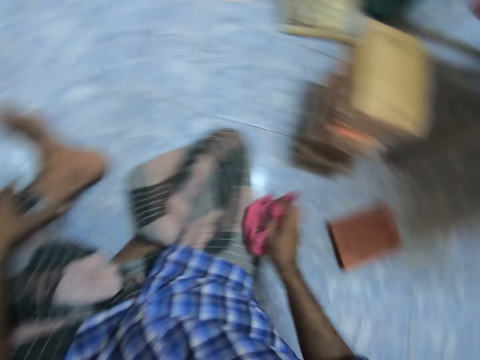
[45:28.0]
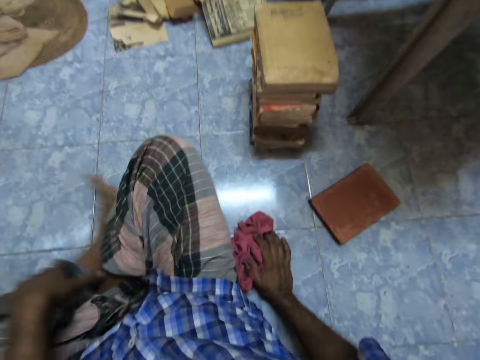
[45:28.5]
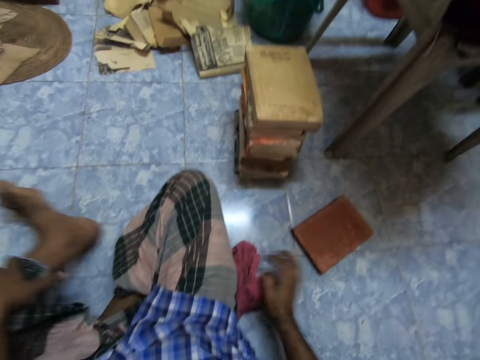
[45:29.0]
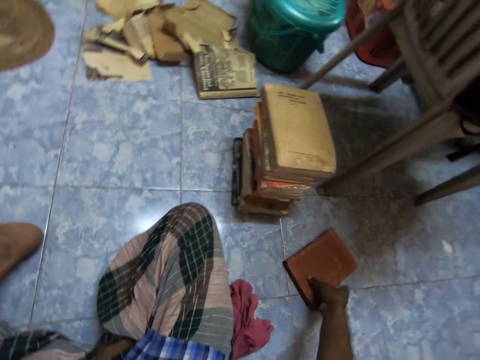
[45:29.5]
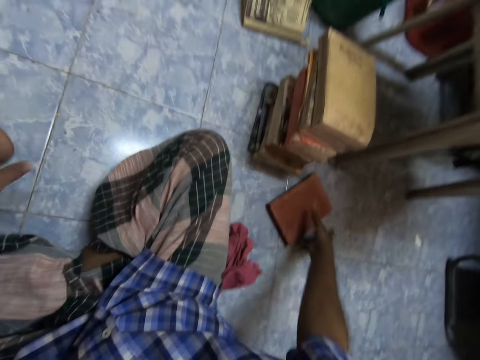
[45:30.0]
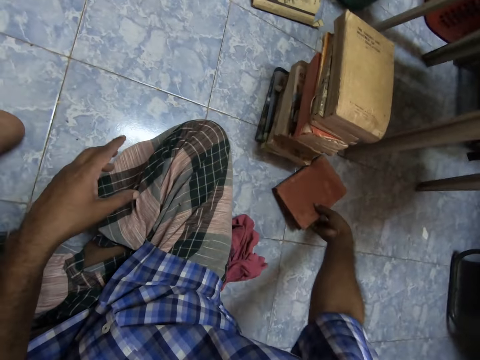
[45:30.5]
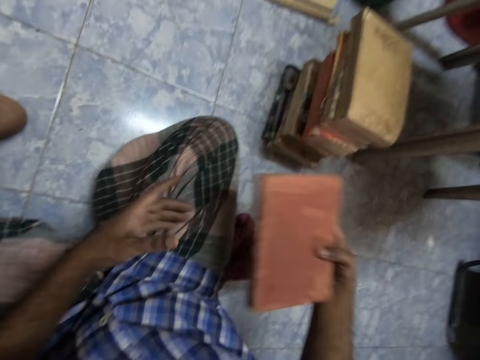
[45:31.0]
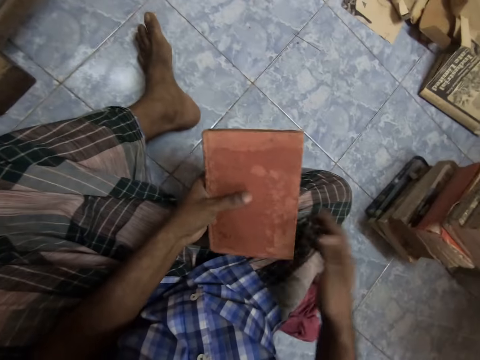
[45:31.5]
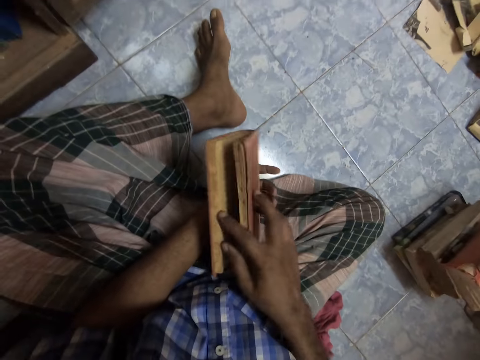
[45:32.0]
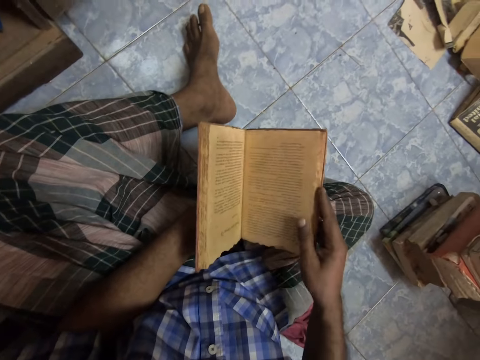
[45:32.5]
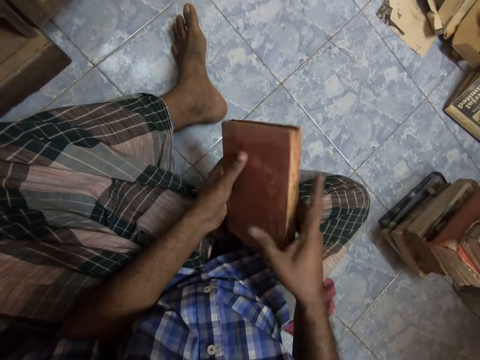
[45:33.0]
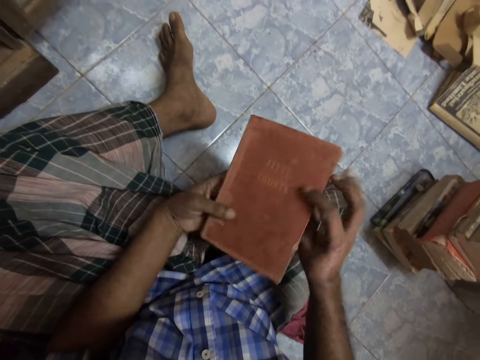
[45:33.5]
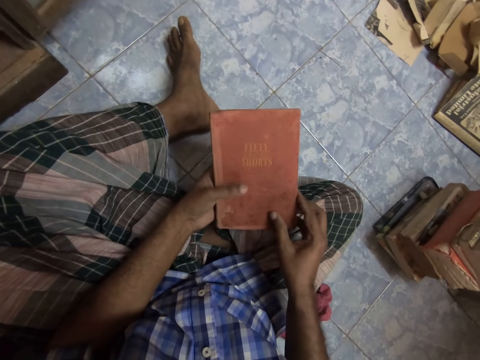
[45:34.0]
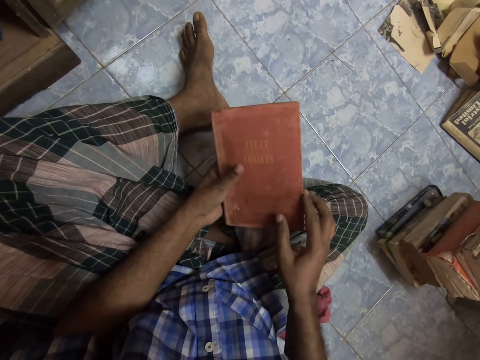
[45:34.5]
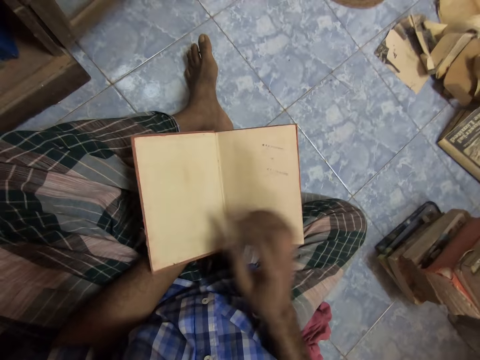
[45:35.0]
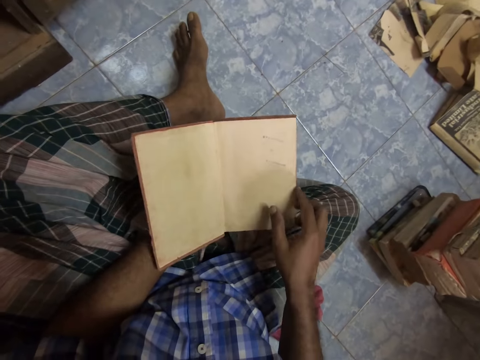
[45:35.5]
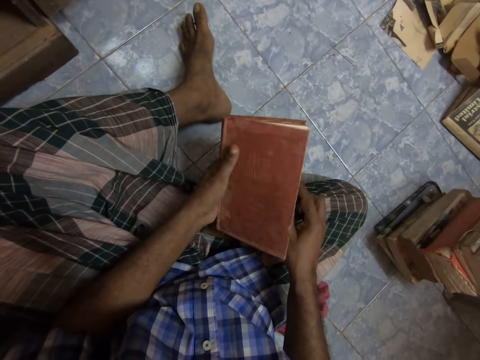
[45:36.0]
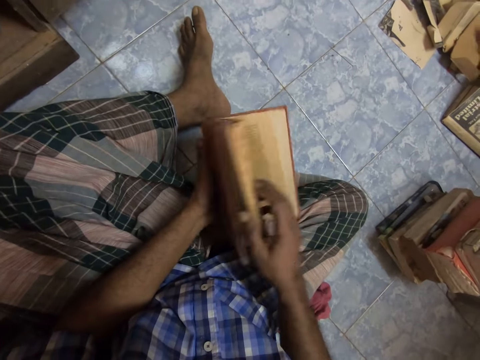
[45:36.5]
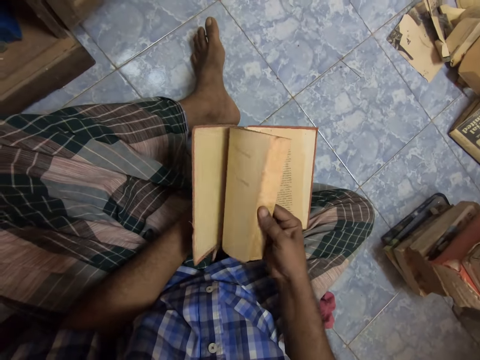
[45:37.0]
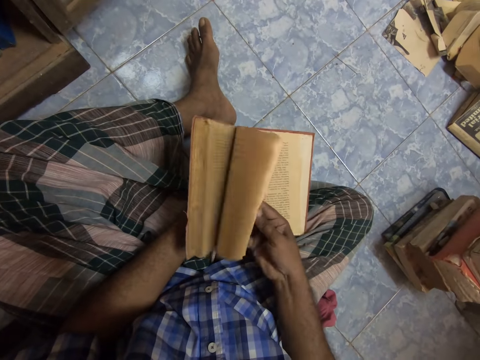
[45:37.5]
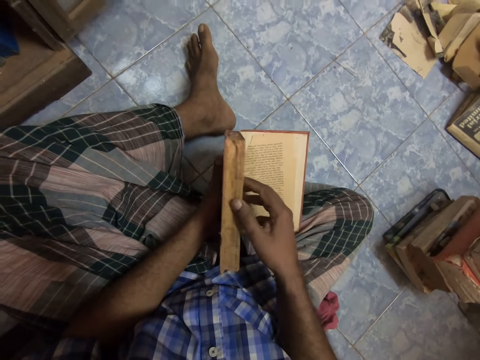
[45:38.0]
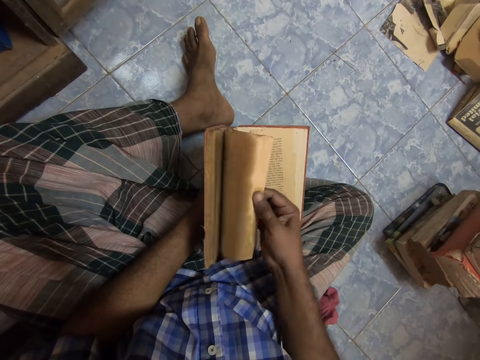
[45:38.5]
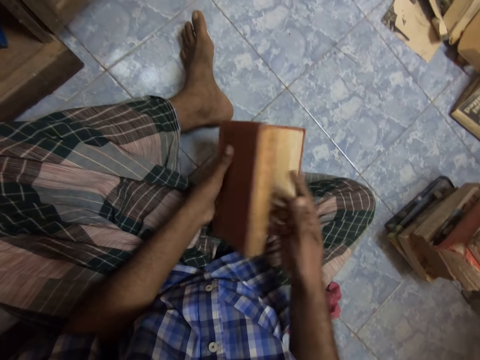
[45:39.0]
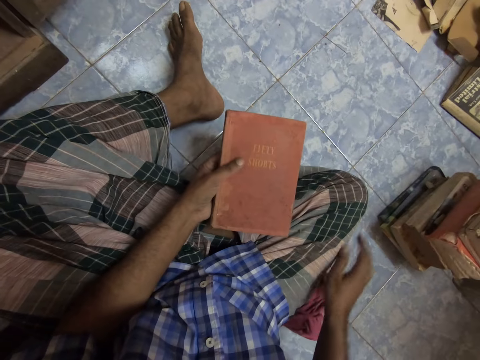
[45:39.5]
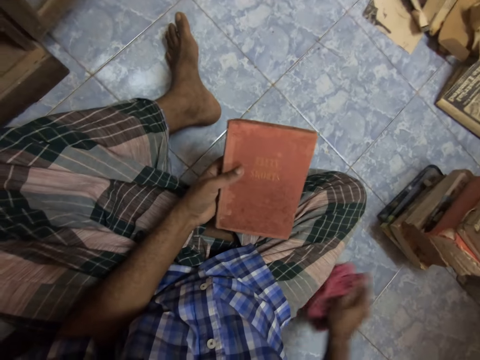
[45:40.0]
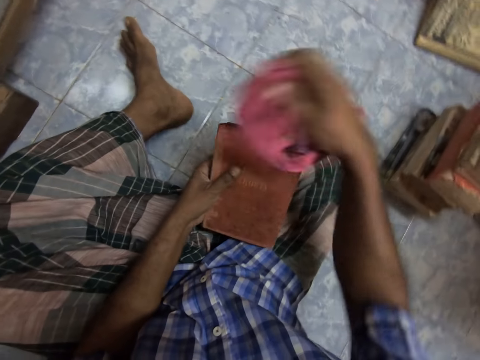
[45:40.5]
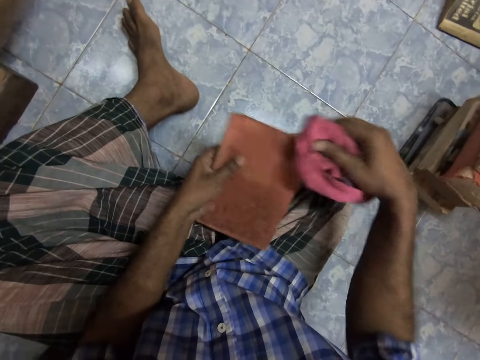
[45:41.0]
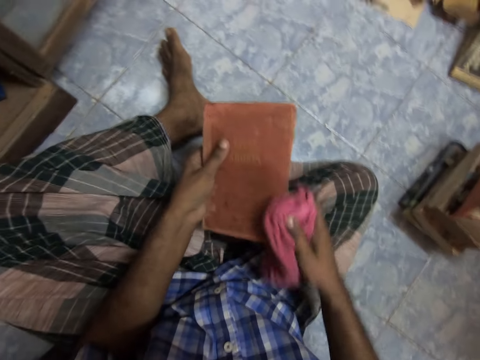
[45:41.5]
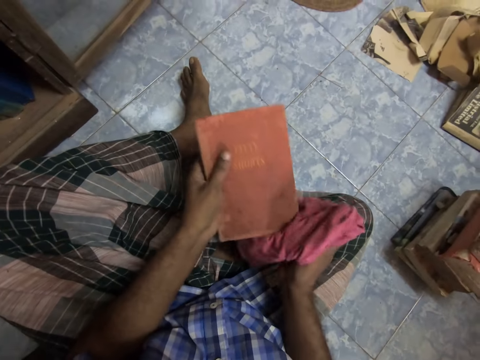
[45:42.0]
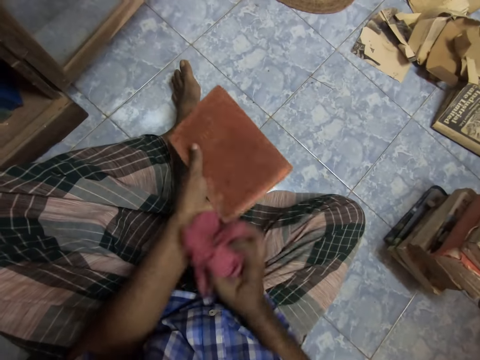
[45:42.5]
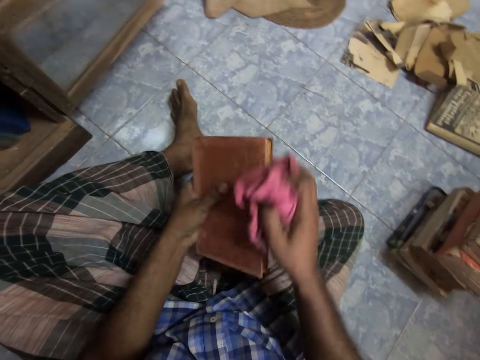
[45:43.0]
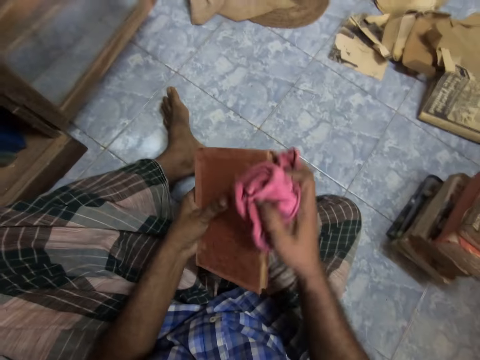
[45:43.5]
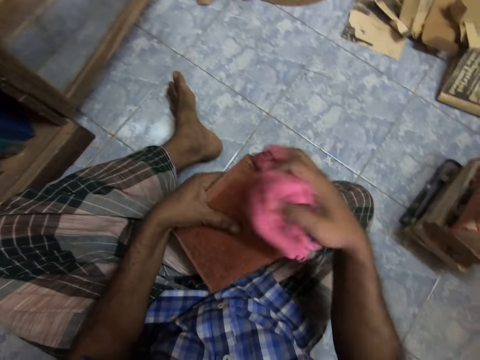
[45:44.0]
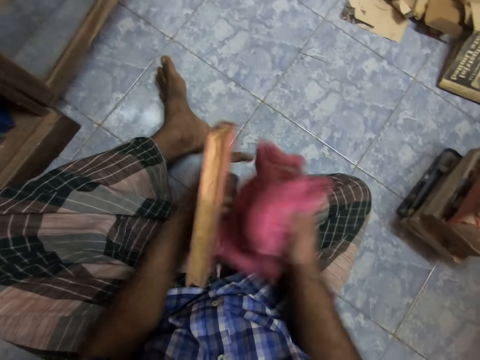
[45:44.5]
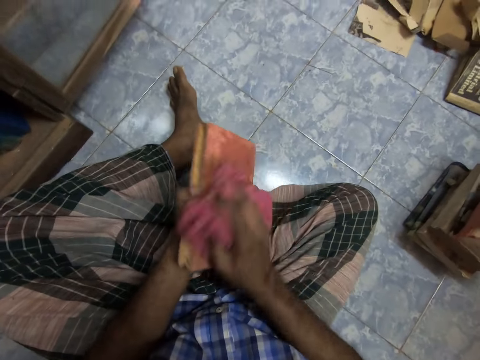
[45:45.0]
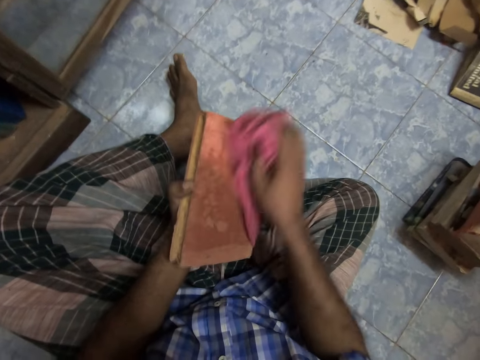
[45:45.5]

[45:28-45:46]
The camera wearer drops a napkin on the floor. They pick a book on the floor. They pass the book from one hand to the other hand. They open the book. They flip the page. They turn the book. They flip the page. They pick the napkin from the floor. They clean the book with the napkin.

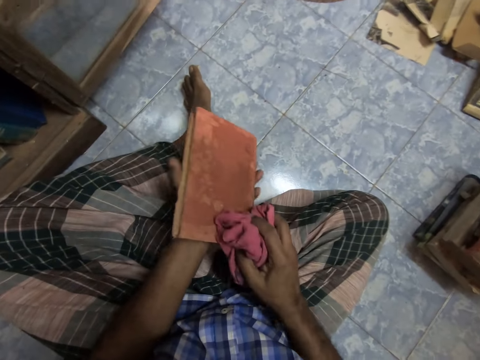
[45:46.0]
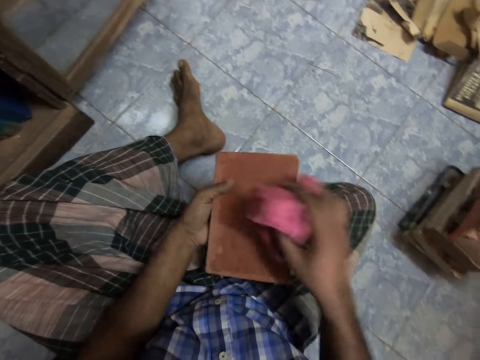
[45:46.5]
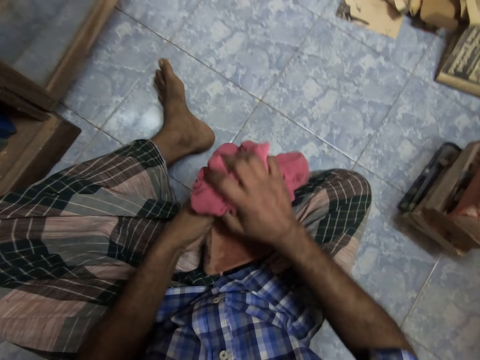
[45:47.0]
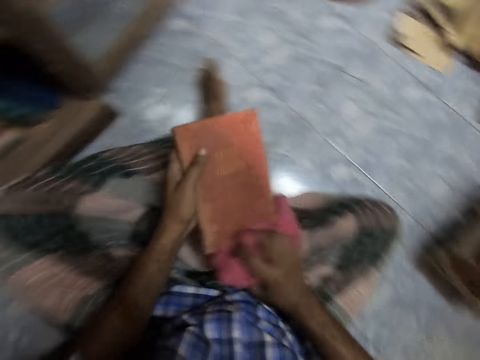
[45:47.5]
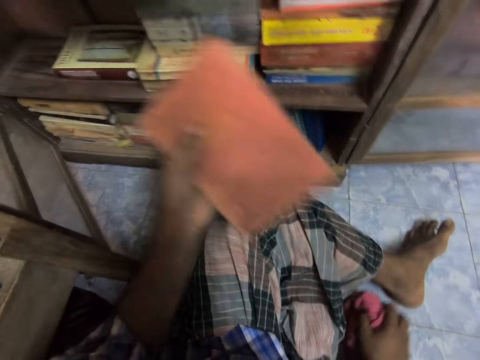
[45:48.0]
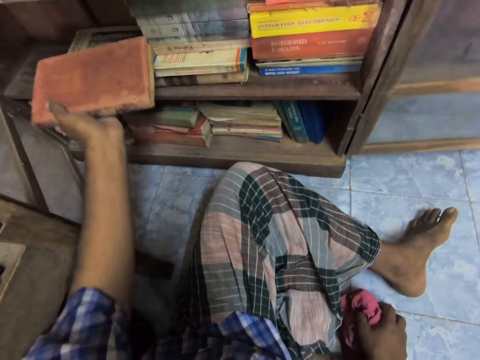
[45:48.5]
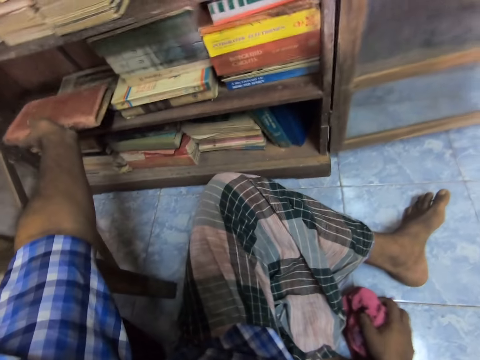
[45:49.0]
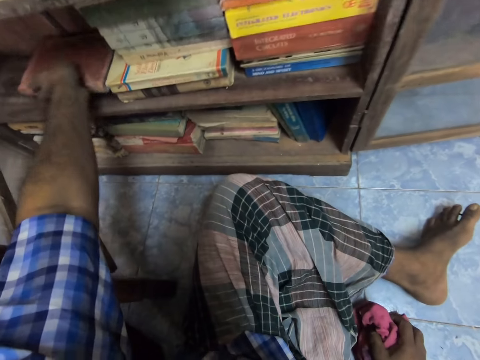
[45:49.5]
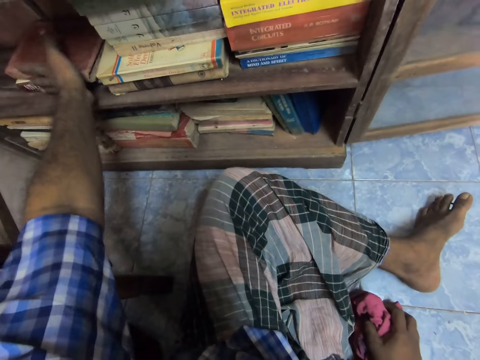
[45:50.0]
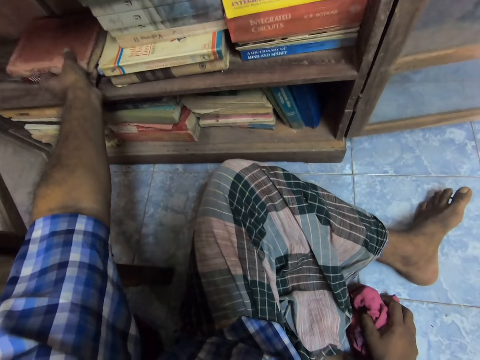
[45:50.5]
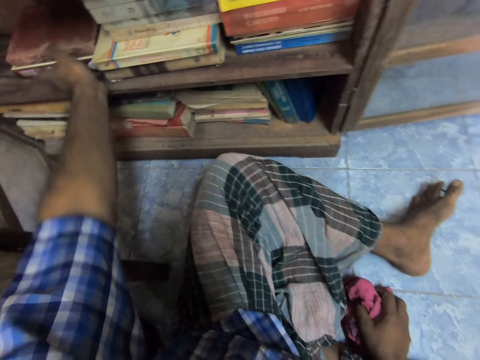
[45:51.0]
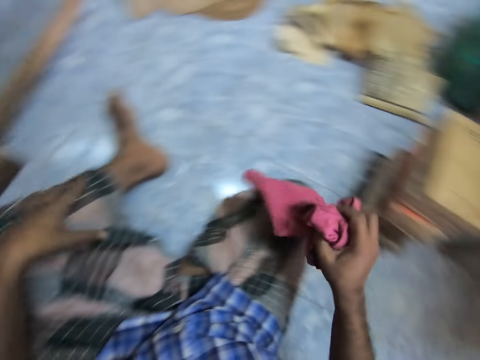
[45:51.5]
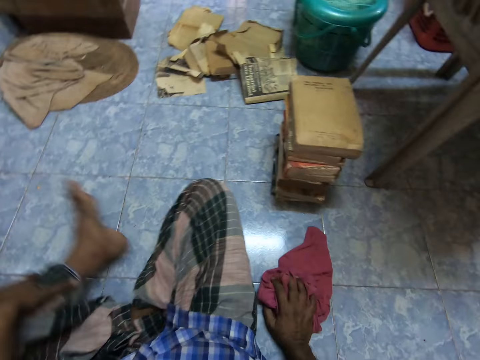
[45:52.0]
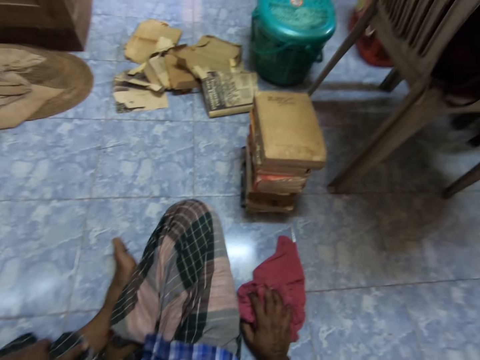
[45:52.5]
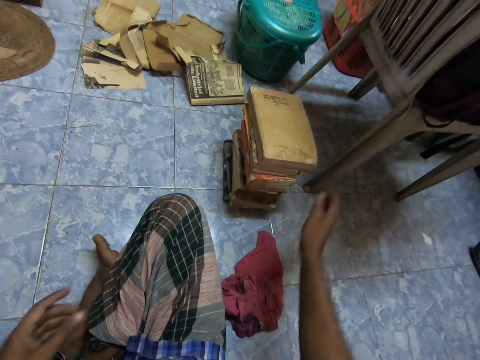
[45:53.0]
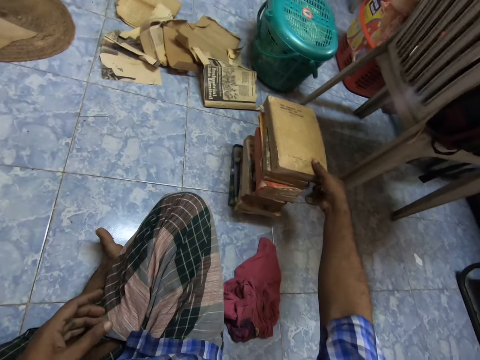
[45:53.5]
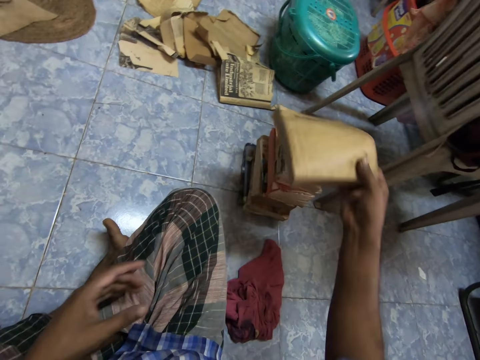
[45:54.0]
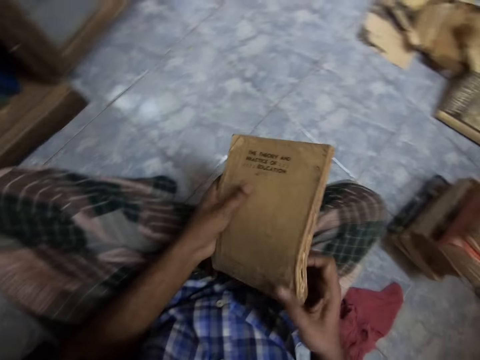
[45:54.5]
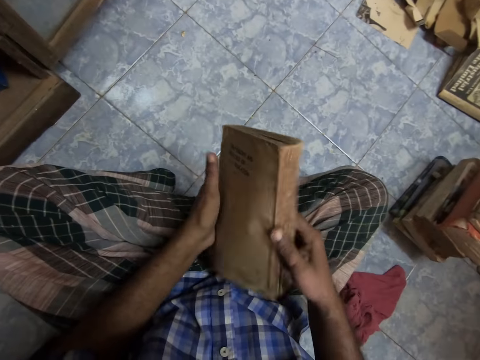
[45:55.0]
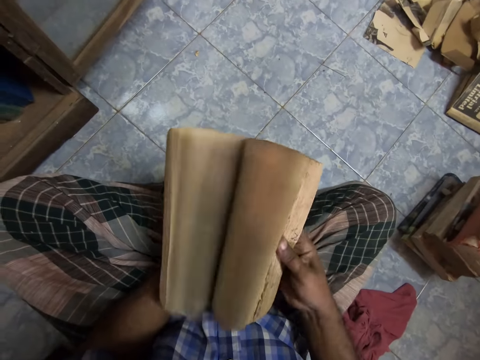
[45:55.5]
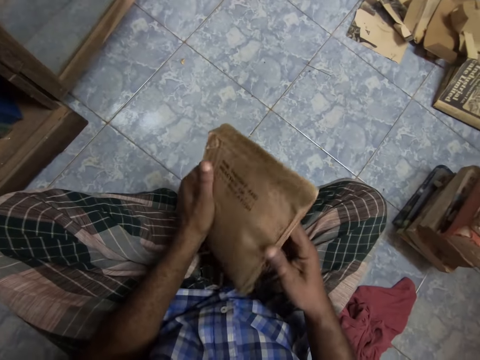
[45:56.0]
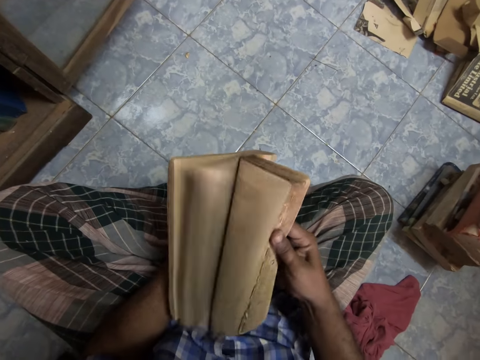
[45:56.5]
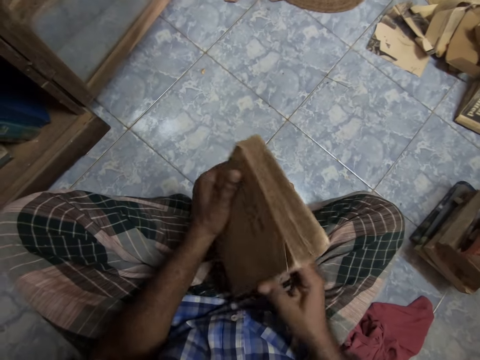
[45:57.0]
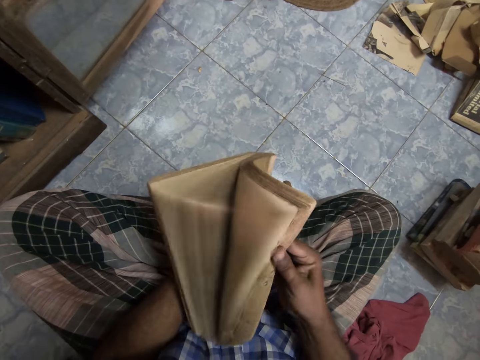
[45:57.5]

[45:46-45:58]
The camera wearer places a book on the shelf. He moves a napkin with his hand. He drops the napkin on the floor. He picks the book on the other book. He passes the book to the other hand. He opens the book with his hand. He flips the pages.
